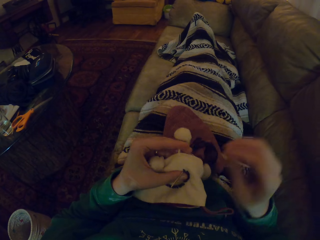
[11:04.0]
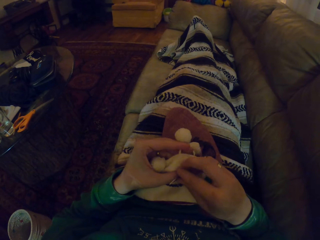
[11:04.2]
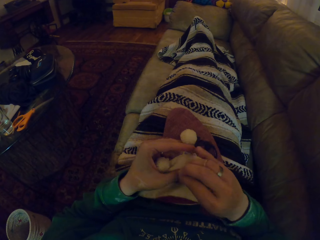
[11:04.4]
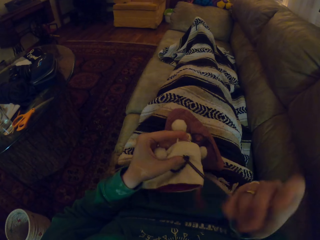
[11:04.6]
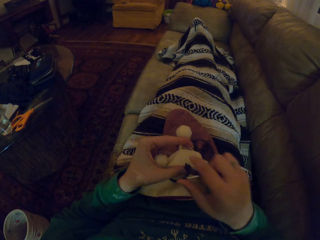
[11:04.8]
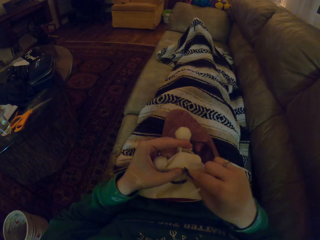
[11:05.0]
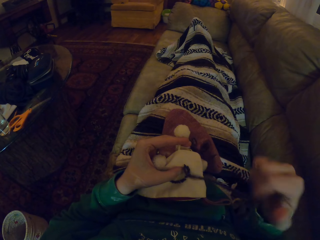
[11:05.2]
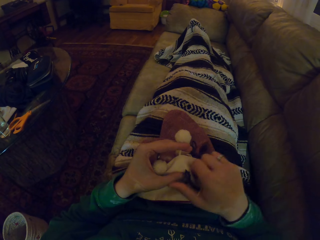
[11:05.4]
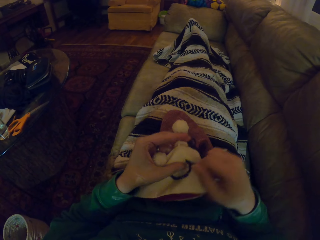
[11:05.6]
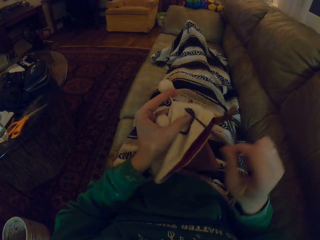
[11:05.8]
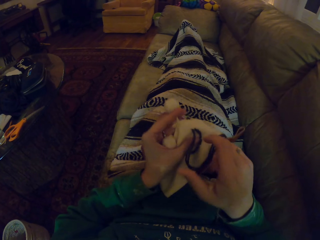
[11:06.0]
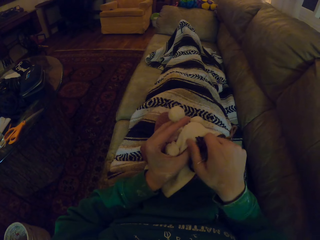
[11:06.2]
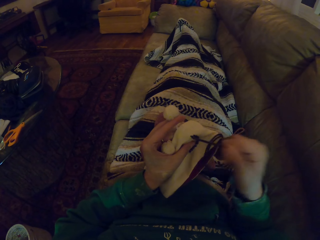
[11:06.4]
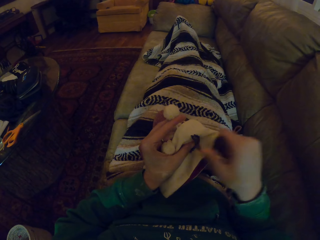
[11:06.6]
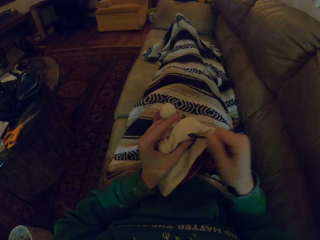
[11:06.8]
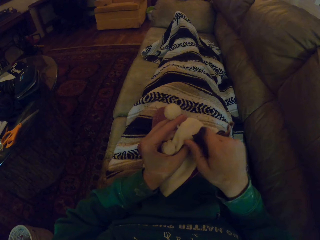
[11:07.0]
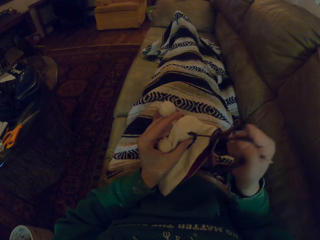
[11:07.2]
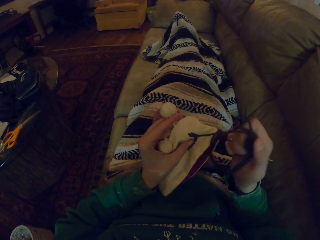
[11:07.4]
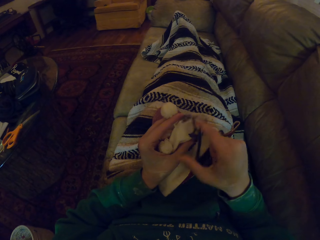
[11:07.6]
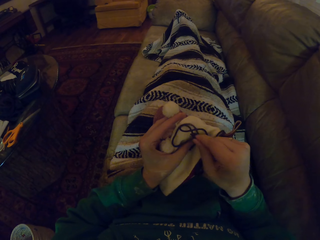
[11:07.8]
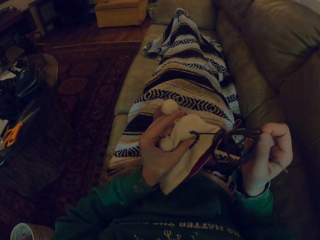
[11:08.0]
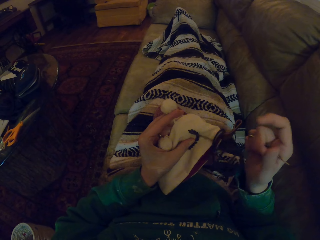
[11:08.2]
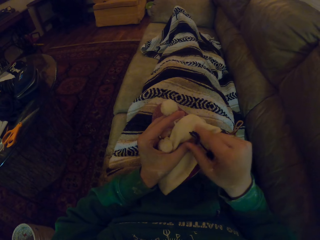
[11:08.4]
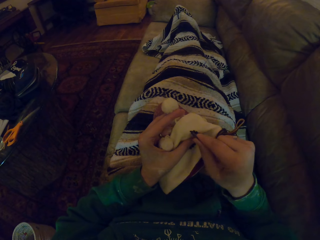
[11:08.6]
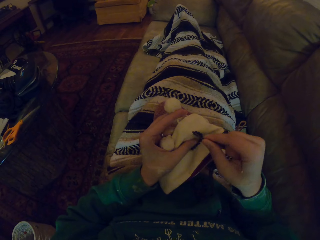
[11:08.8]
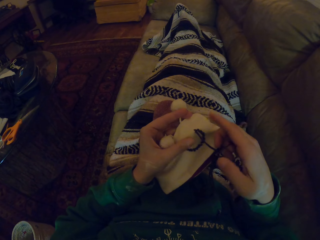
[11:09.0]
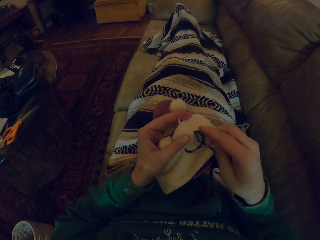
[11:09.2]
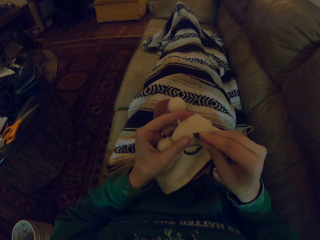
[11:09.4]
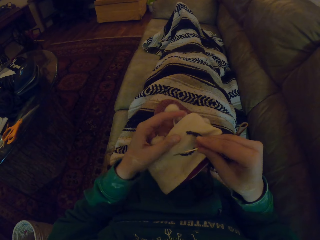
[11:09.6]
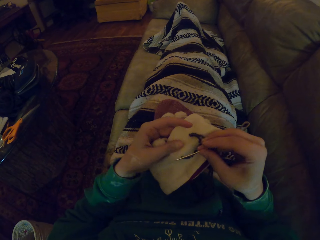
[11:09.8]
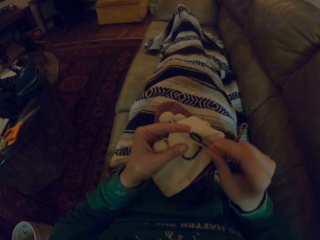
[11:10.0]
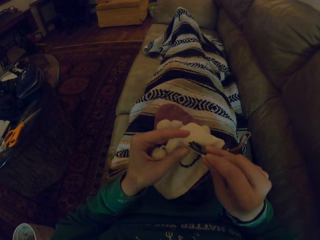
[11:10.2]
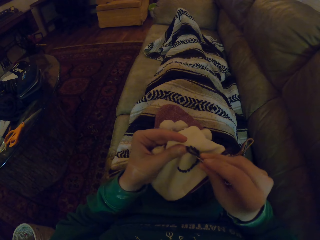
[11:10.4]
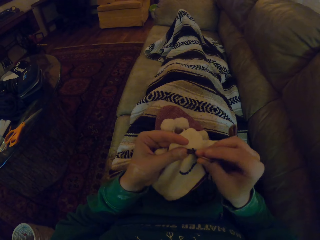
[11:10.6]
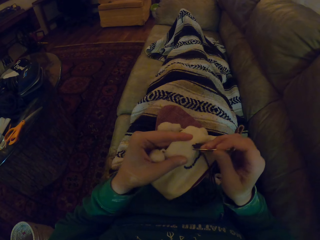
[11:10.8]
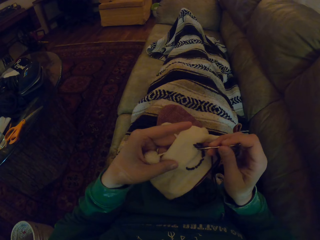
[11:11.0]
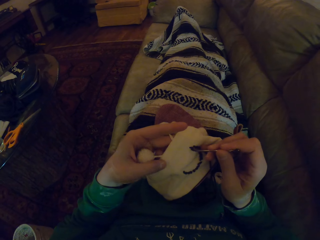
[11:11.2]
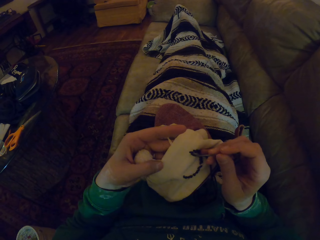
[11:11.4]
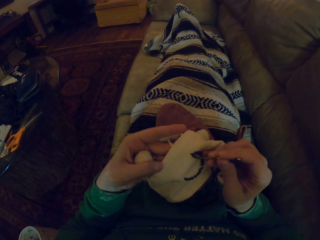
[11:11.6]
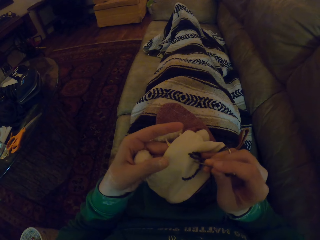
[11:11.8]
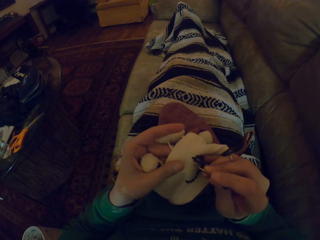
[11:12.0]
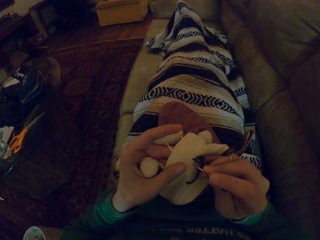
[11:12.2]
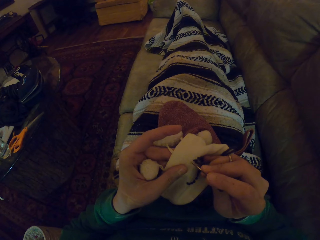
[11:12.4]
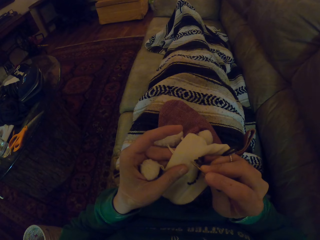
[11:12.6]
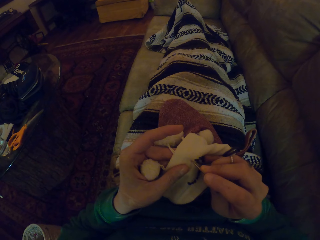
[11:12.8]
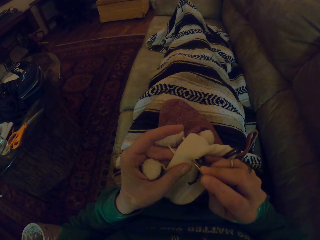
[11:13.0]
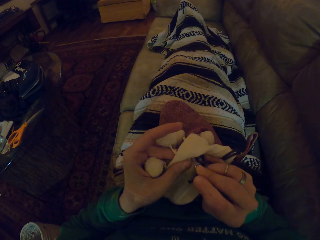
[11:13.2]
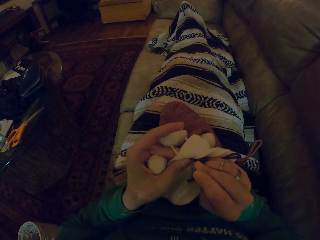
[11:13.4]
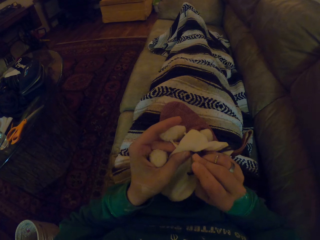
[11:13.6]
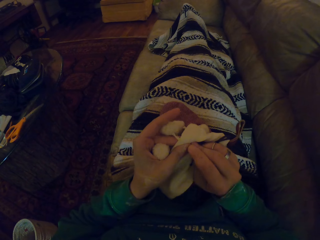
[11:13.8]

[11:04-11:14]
The camera wearer pulls the yarn. They knit the woolen hat.

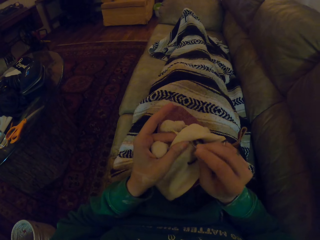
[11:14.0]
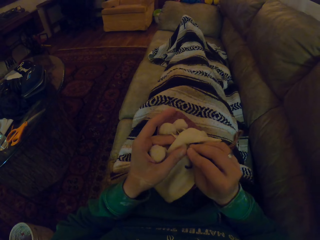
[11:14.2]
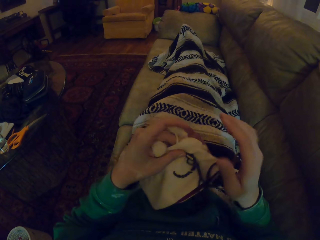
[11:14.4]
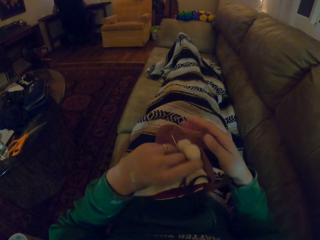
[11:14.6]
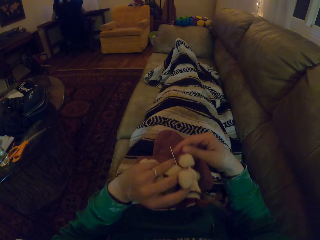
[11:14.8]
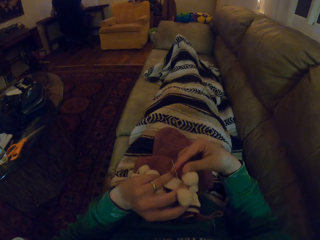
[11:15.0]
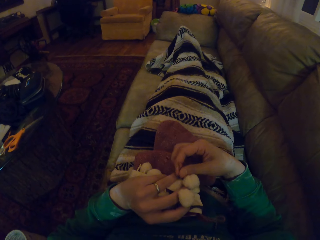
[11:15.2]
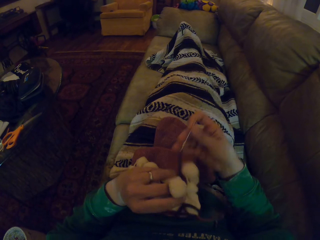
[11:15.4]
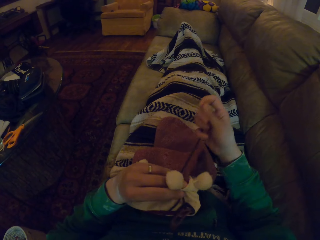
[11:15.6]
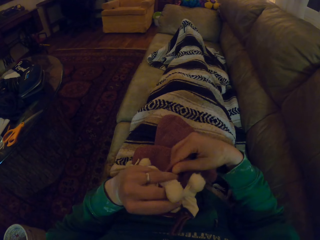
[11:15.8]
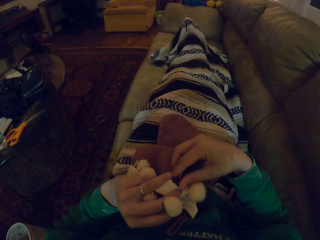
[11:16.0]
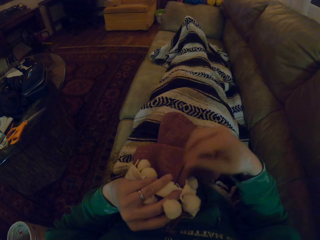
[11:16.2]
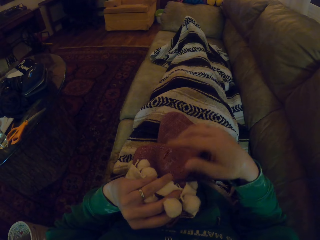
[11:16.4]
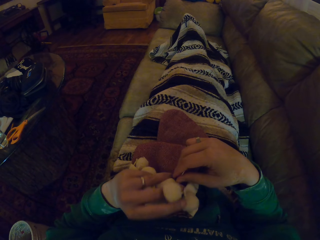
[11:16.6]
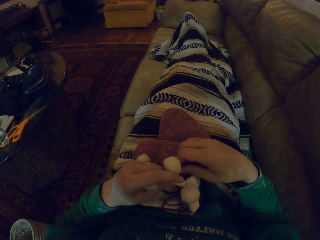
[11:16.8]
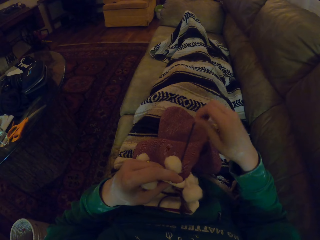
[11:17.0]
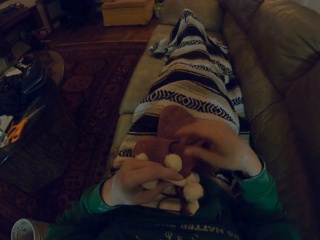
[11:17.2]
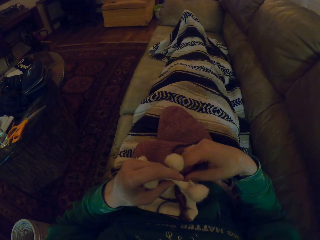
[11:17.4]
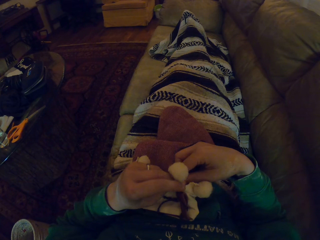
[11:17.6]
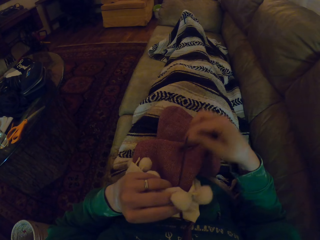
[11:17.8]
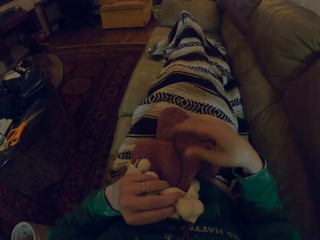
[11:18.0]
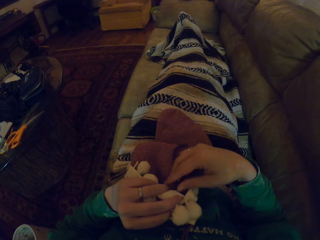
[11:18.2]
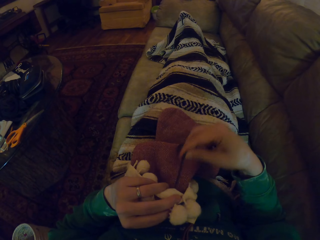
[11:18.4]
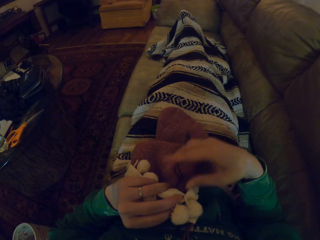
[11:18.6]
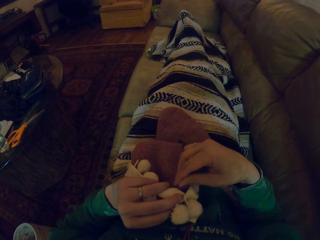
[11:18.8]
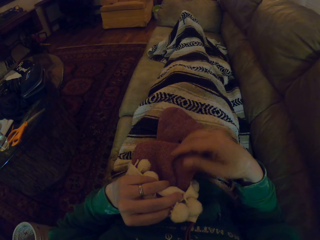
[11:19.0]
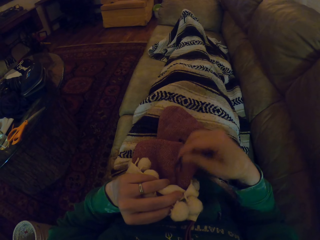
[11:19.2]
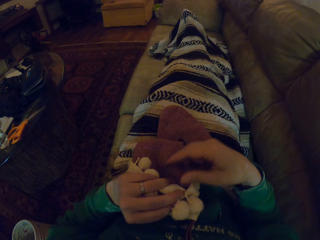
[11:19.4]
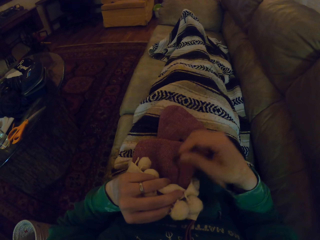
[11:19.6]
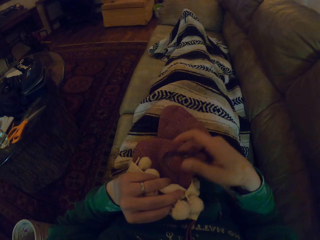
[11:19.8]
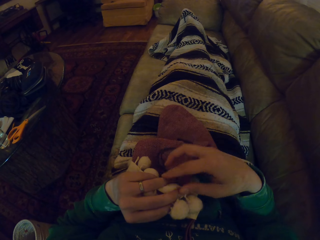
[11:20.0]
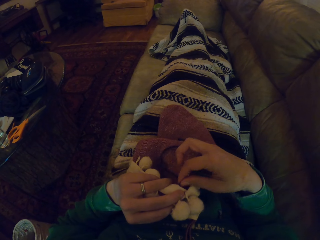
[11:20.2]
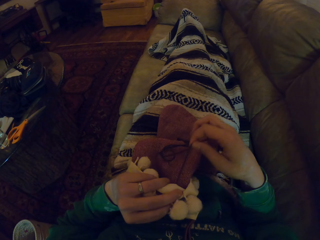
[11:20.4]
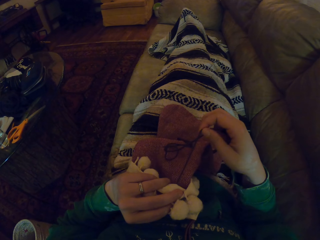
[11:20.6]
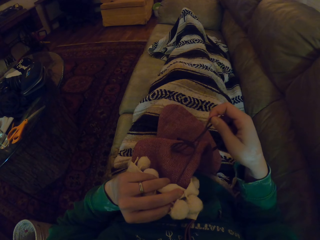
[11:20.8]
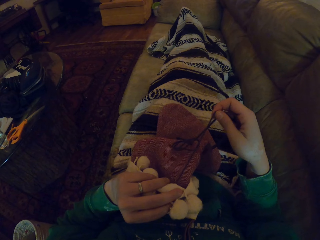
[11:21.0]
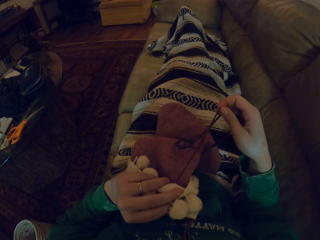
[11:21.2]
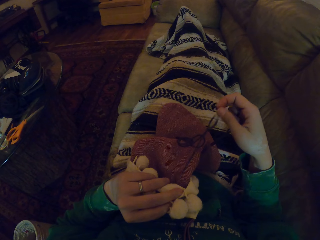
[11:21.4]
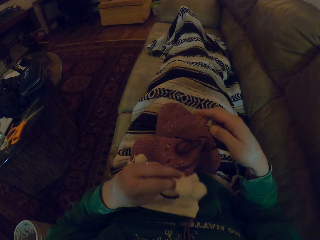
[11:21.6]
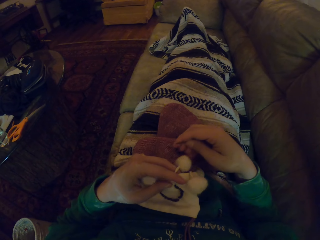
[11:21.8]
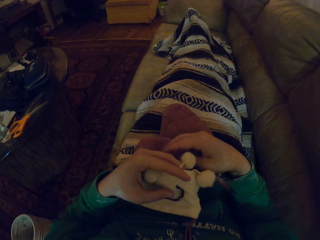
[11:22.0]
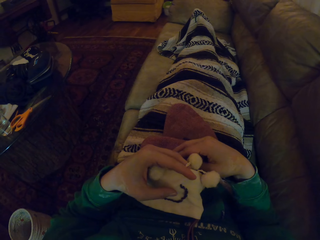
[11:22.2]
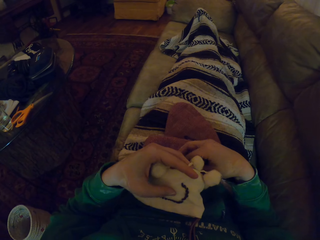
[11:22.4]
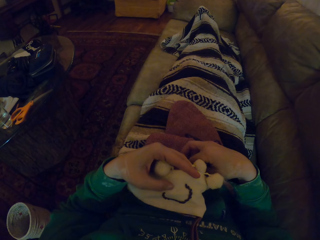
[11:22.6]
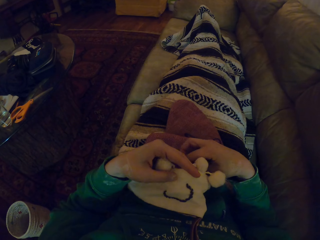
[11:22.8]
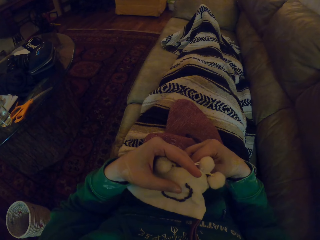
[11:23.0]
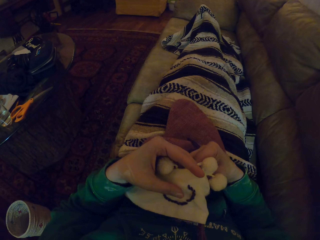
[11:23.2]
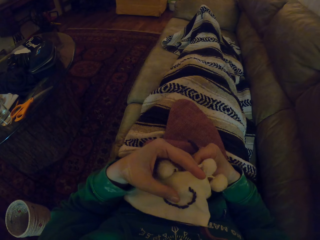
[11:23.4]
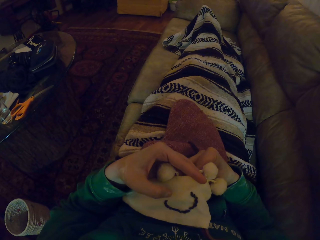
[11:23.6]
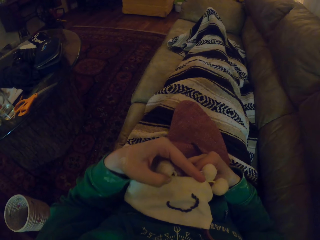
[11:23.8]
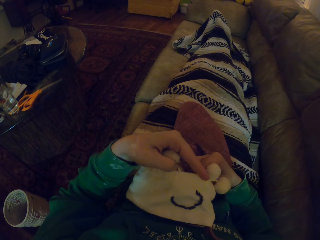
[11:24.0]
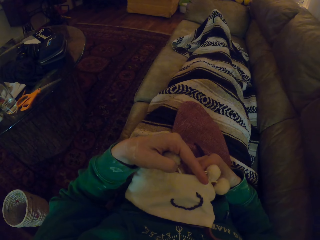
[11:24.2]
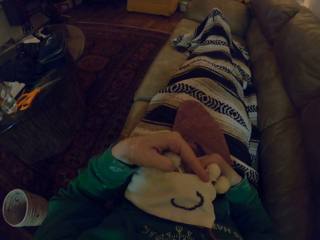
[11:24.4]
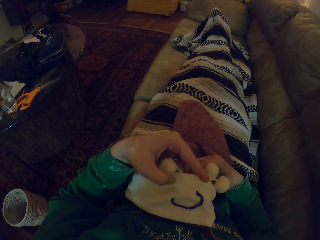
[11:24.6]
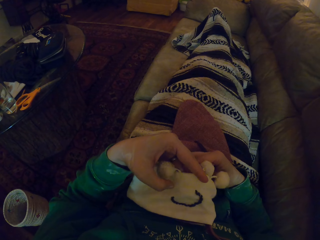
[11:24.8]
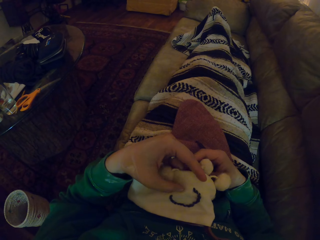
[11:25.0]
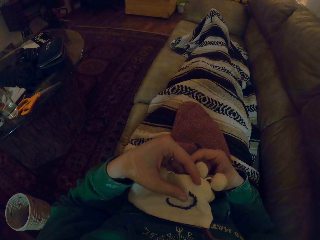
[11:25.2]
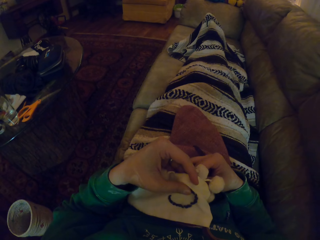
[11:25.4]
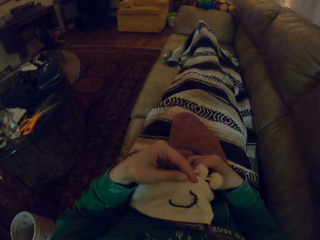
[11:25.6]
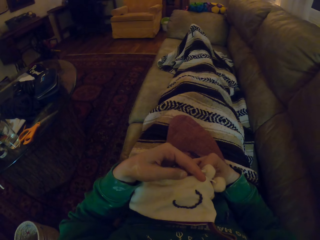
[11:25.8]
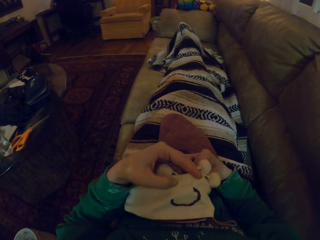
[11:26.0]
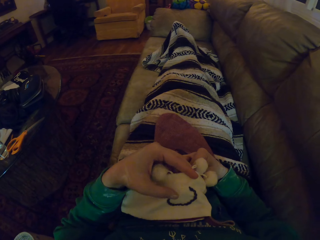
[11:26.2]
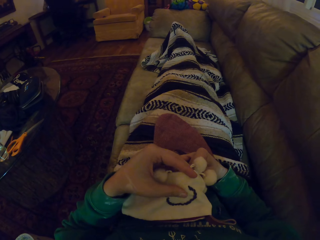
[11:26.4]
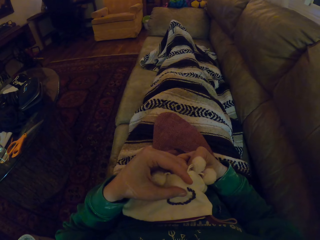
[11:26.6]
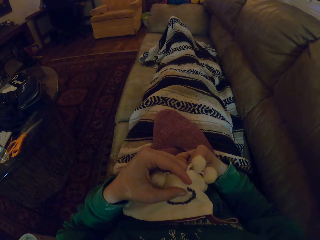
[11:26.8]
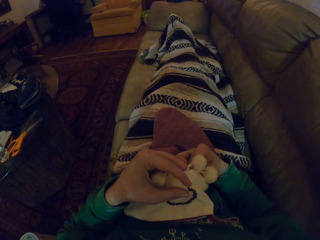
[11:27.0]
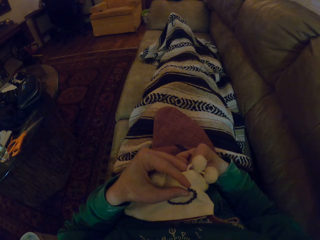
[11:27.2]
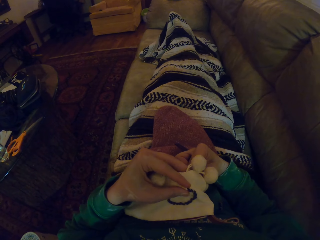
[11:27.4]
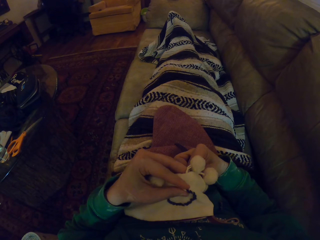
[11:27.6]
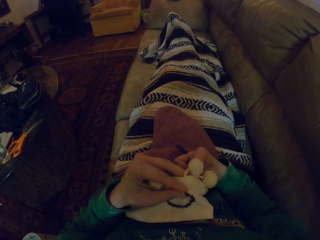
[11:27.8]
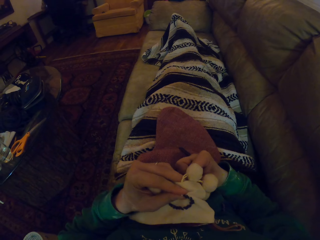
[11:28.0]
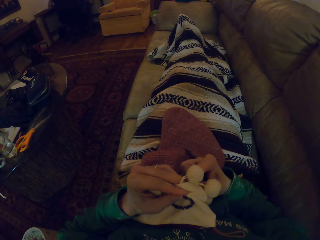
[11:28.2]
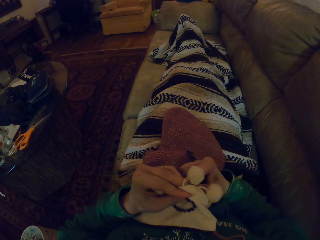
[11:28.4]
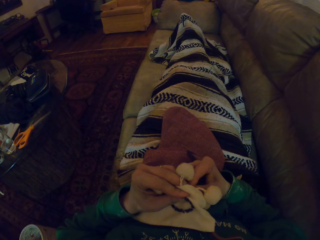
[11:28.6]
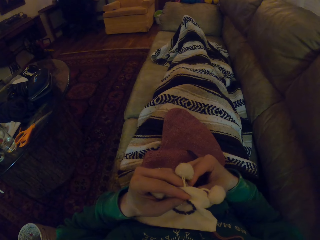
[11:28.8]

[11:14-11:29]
The camera wearer pulls the yarn. They knit the woolen hat.
